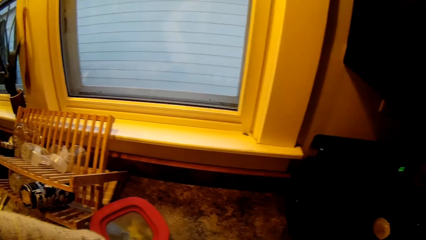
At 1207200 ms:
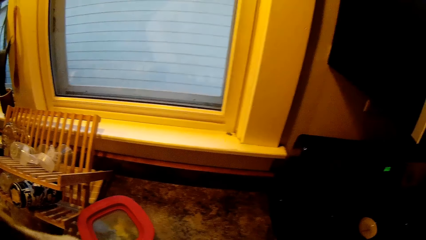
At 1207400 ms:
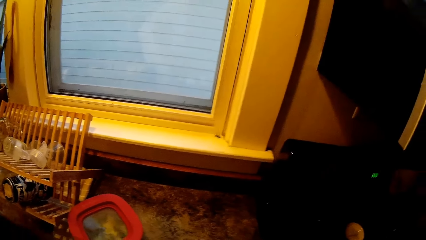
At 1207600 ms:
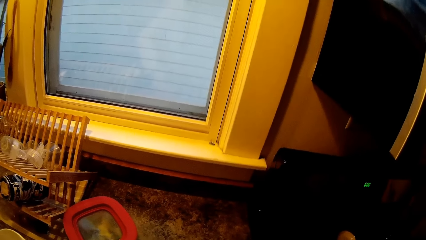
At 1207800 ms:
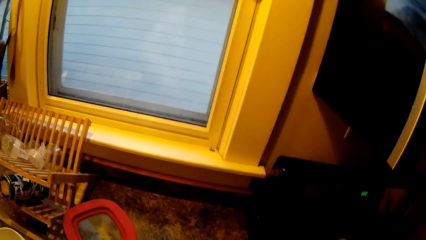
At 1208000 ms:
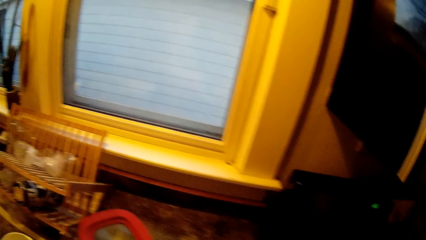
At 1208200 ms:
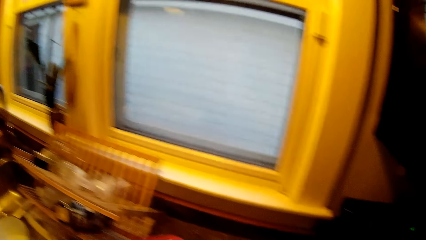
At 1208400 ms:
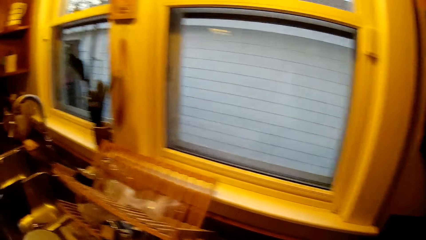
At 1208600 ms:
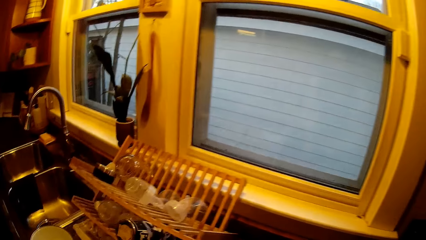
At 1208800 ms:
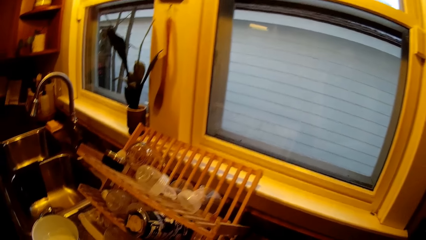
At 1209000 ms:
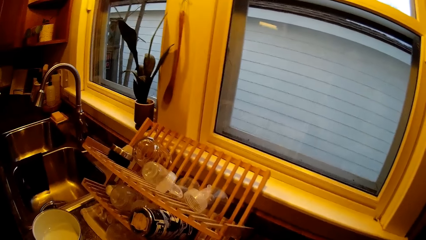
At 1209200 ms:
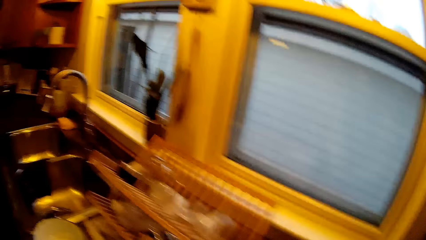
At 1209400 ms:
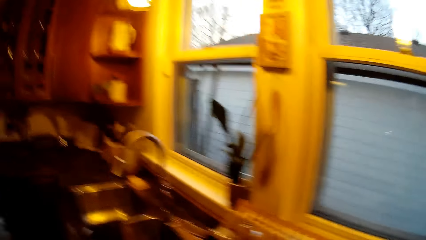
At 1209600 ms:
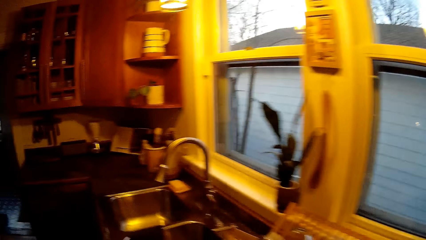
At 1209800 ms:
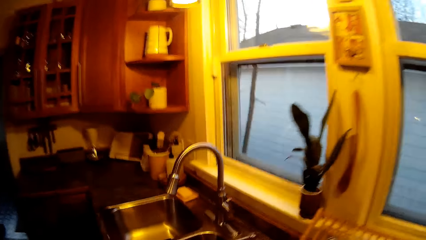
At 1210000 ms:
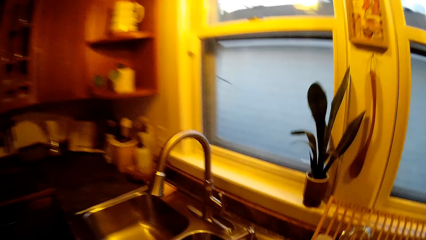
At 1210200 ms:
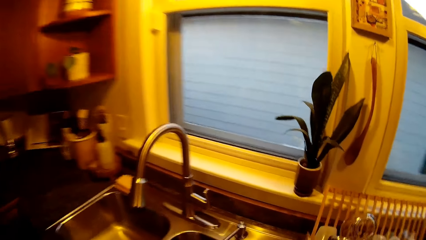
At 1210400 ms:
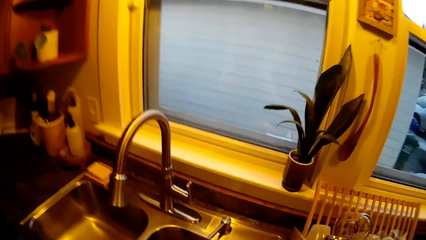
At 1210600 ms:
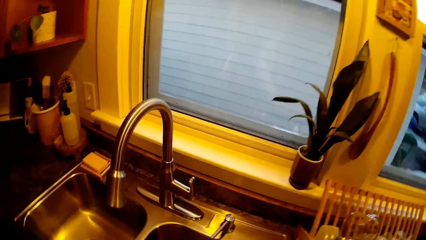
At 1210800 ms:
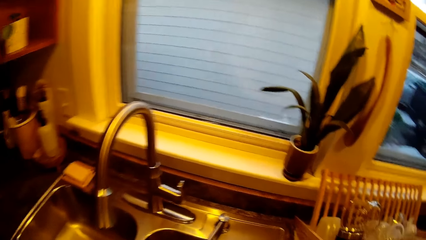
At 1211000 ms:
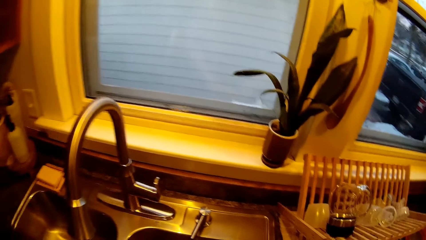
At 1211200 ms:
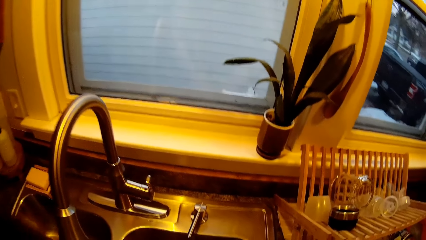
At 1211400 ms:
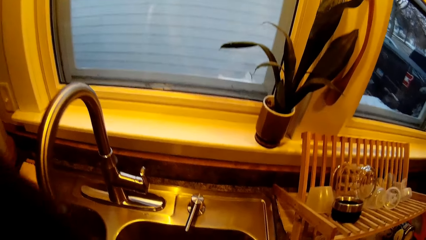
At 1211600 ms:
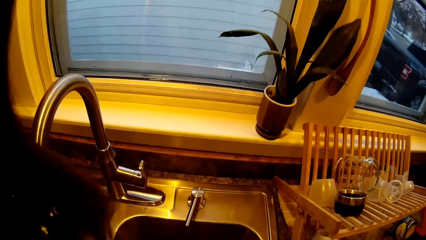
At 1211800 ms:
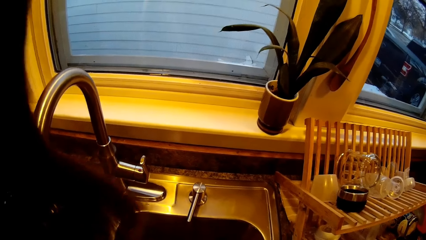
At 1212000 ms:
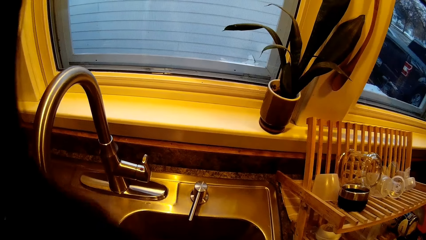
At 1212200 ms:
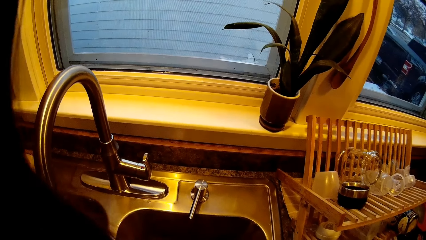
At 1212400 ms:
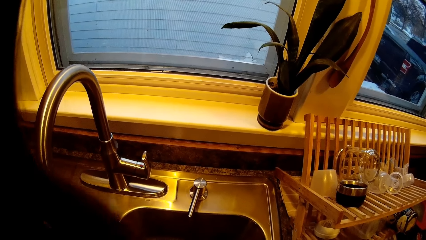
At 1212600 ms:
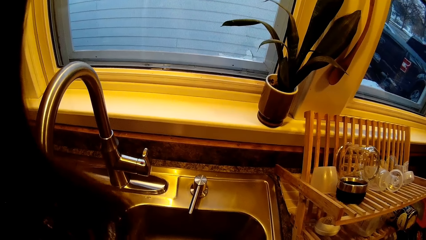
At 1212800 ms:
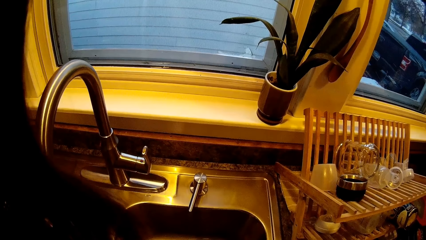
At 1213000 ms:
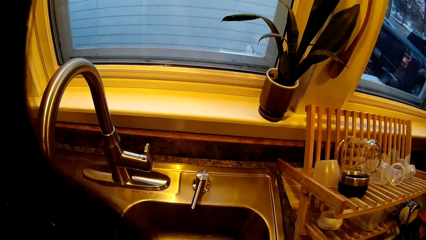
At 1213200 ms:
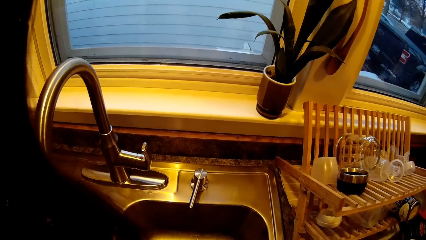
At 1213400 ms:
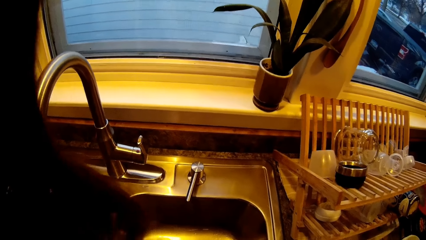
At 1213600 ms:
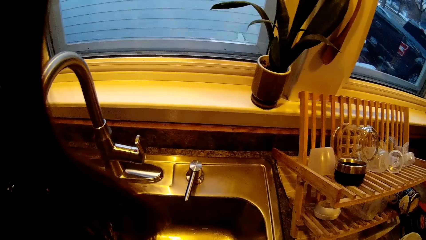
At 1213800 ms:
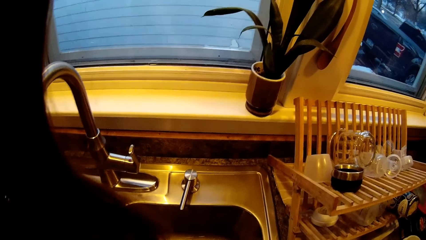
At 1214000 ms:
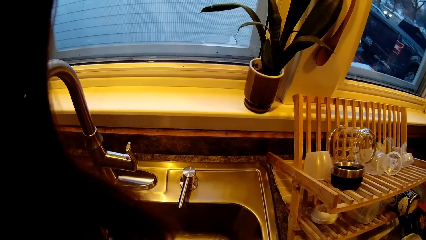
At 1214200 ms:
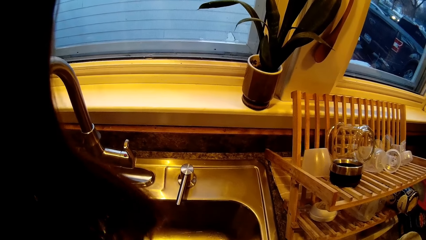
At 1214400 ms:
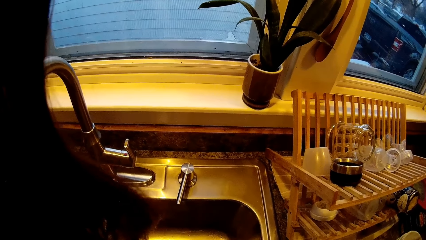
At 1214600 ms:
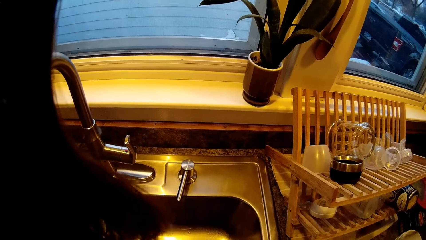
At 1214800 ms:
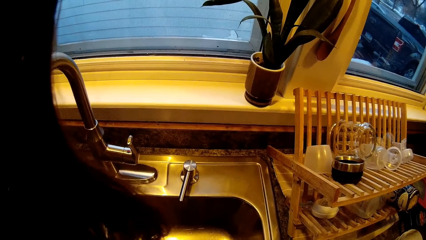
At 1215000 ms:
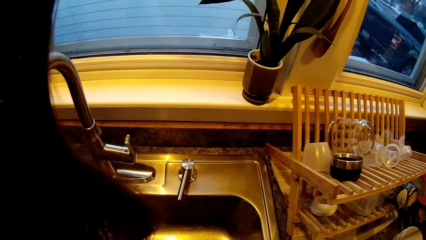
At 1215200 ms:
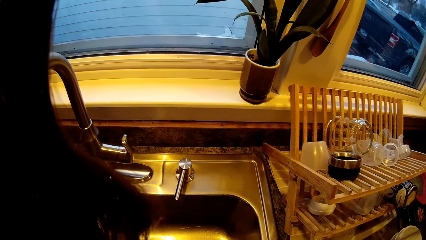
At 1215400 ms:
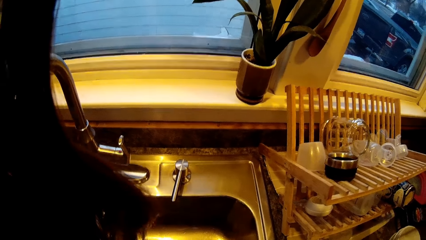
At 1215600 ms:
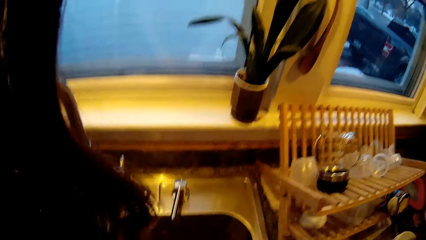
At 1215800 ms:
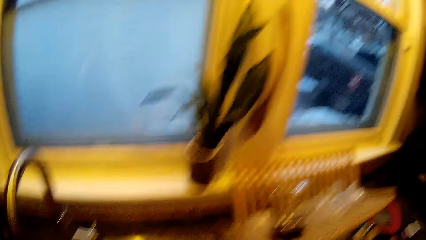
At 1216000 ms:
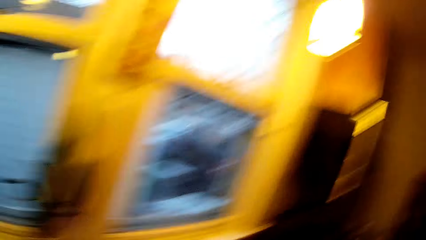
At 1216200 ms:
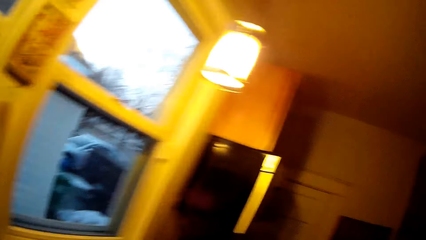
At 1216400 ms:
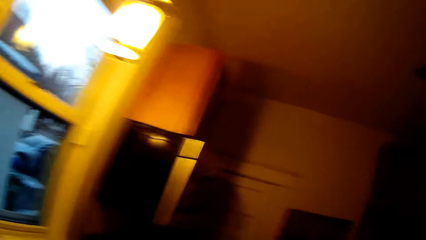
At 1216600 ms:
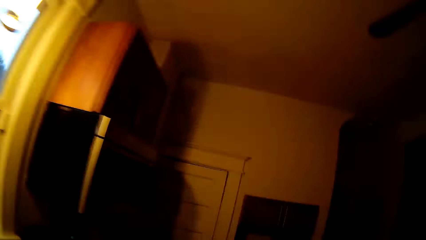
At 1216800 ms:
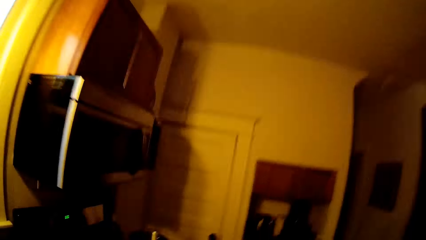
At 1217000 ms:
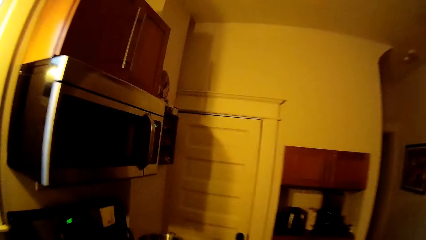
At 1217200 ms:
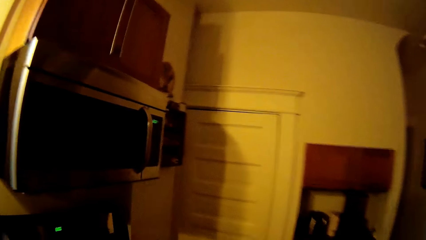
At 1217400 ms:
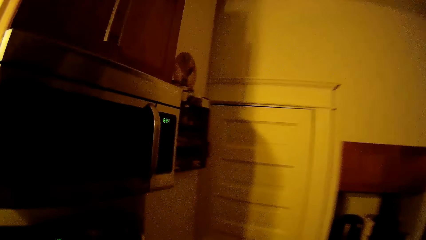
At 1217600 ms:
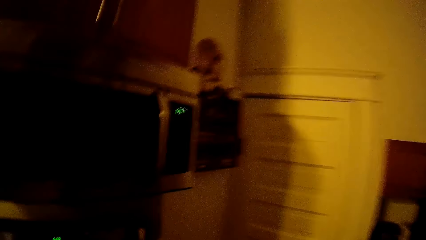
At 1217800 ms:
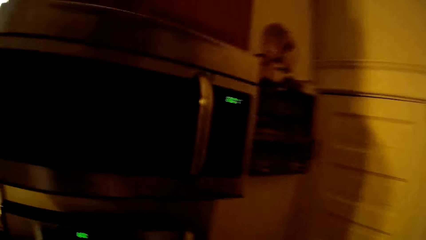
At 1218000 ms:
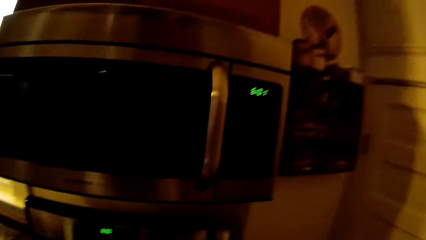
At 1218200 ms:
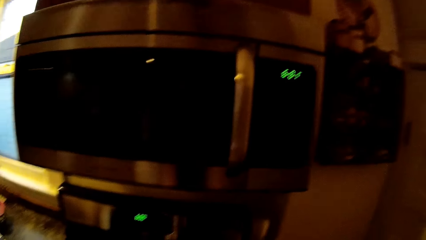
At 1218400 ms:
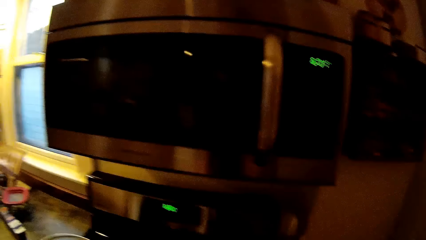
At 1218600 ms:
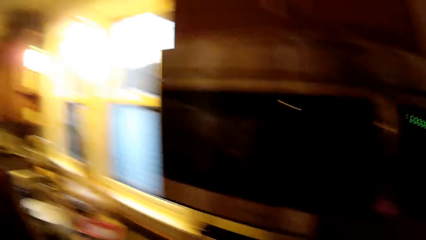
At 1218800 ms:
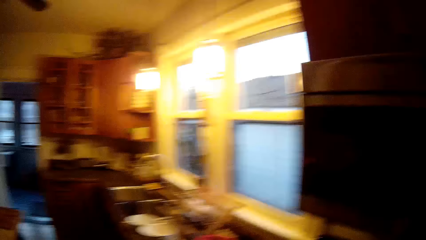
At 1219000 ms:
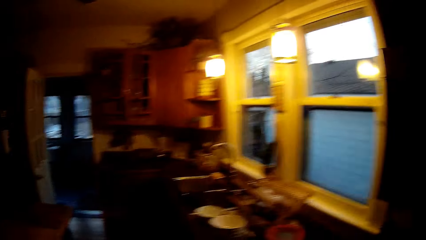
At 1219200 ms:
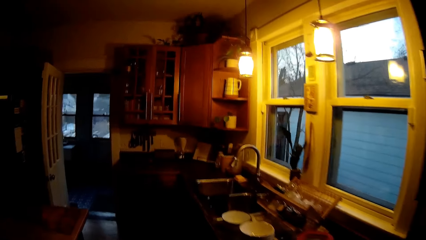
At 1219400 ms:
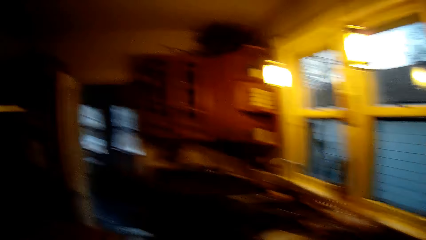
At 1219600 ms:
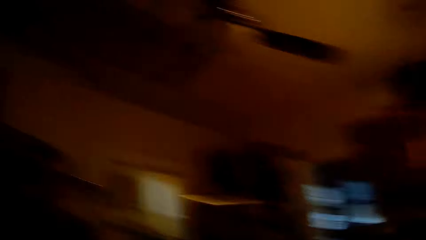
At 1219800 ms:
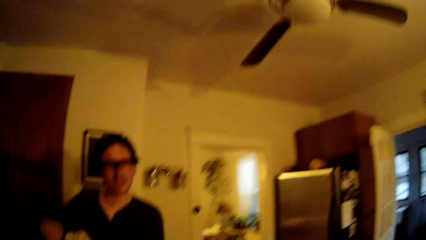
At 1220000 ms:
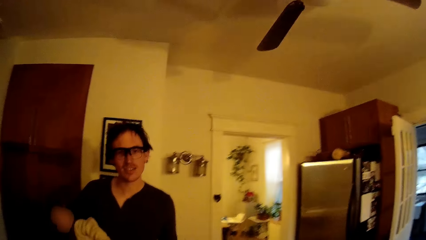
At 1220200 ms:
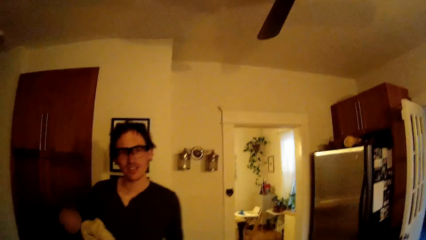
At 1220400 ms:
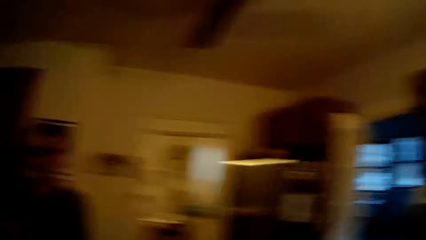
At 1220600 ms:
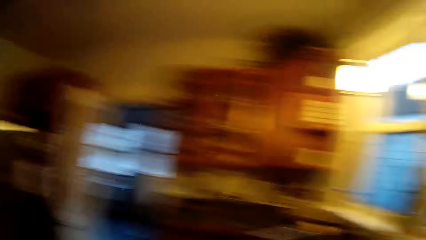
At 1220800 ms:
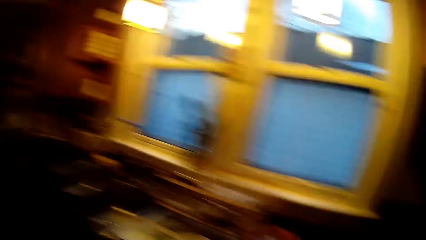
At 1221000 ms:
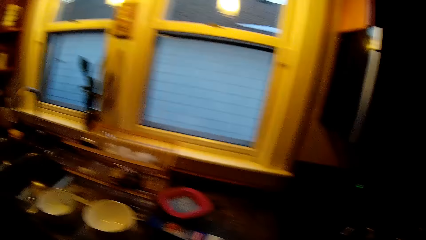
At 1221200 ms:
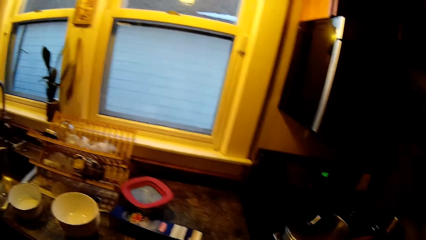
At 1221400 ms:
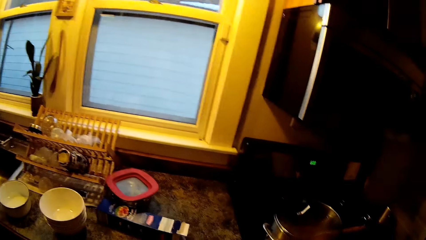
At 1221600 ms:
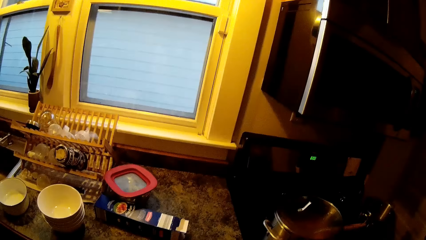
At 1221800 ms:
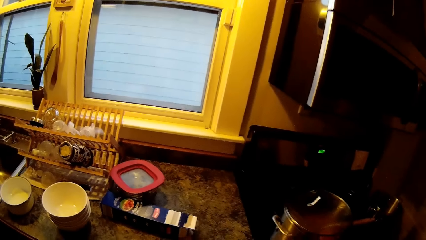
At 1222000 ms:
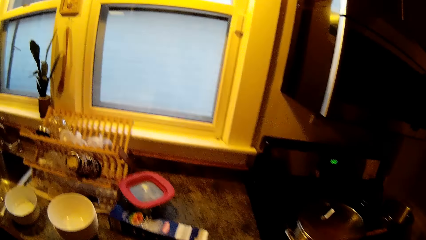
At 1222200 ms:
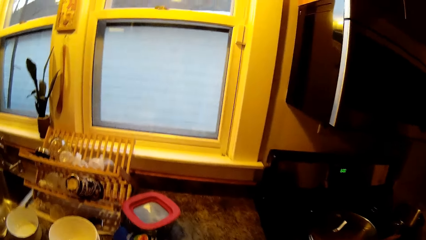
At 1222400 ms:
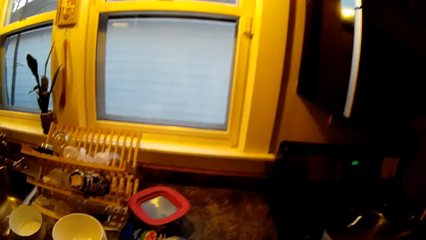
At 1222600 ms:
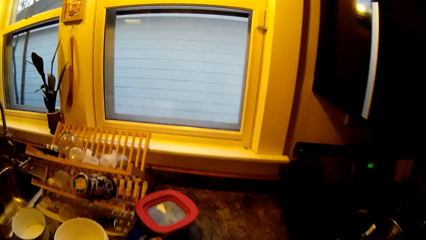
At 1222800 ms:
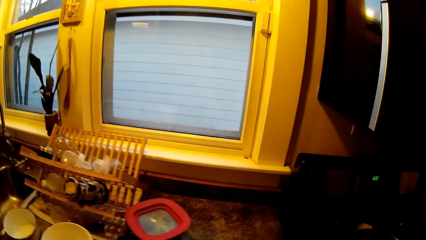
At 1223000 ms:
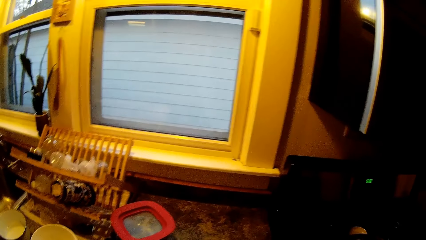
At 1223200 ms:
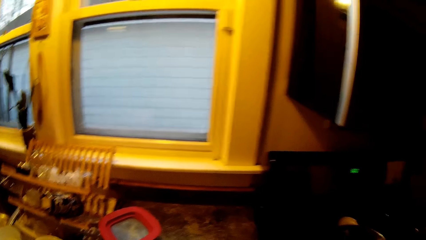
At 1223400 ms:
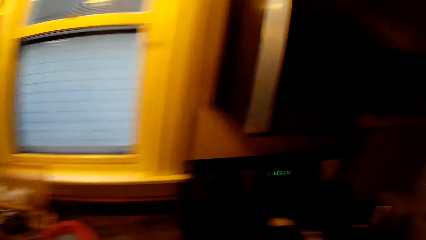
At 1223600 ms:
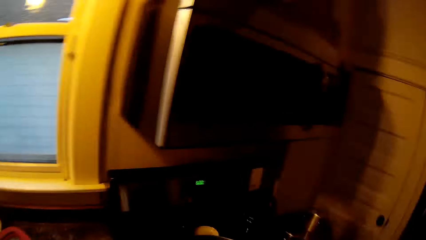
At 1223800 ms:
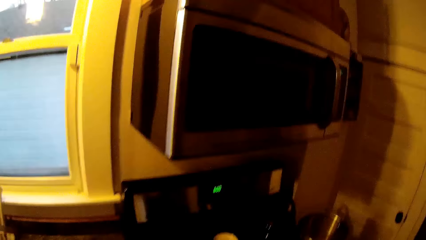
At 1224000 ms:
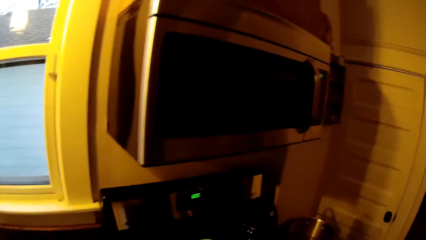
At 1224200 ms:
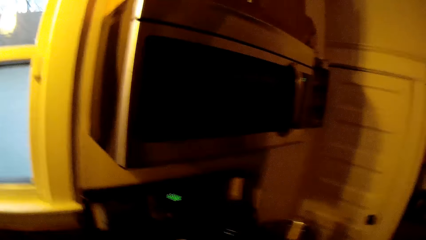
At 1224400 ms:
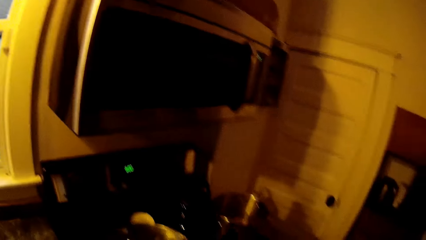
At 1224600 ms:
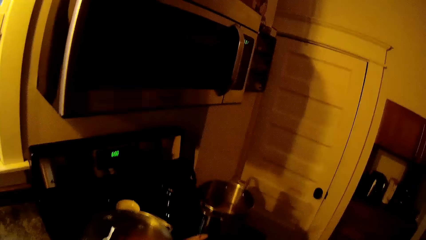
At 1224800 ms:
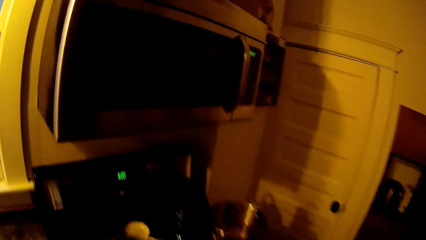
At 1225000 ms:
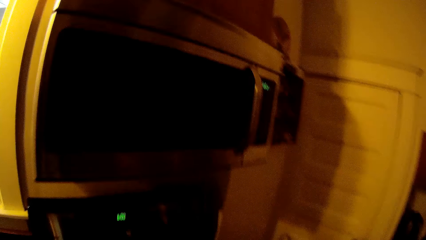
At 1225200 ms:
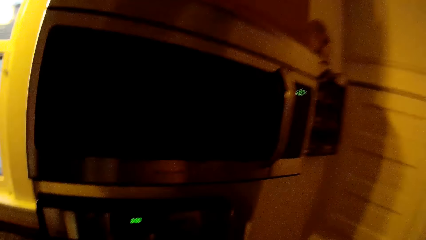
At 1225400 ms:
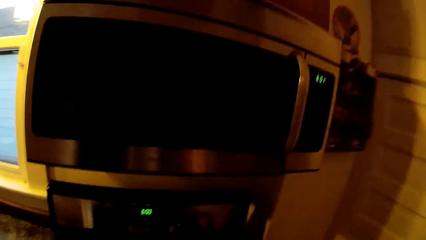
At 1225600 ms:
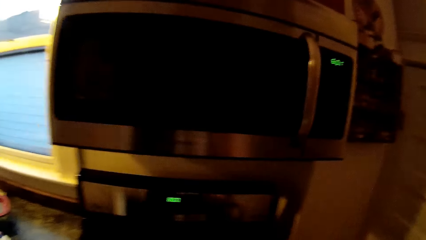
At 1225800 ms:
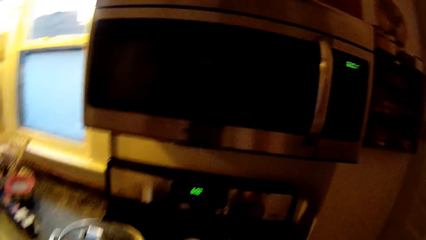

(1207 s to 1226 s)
The camera wearer talks and walks around.
